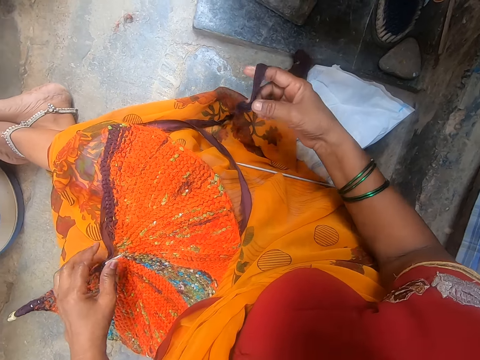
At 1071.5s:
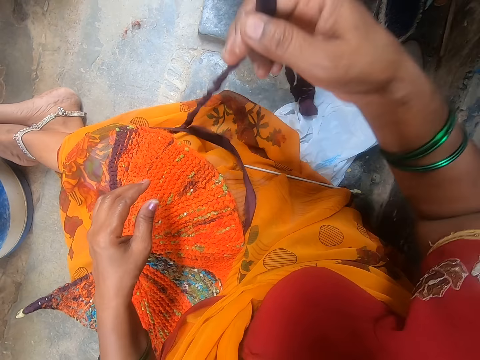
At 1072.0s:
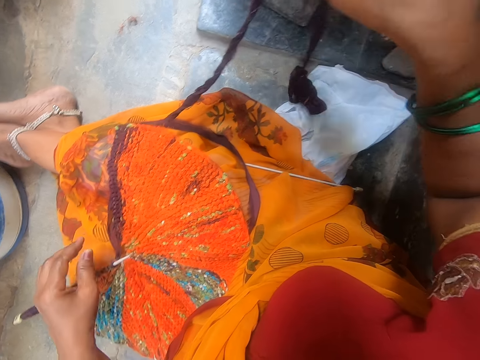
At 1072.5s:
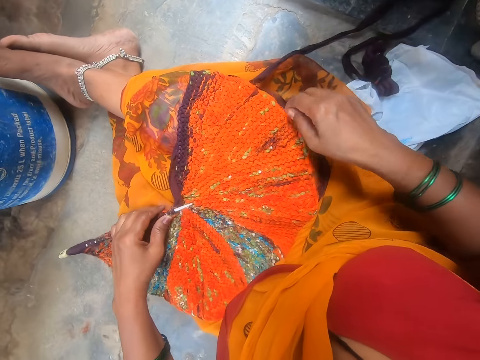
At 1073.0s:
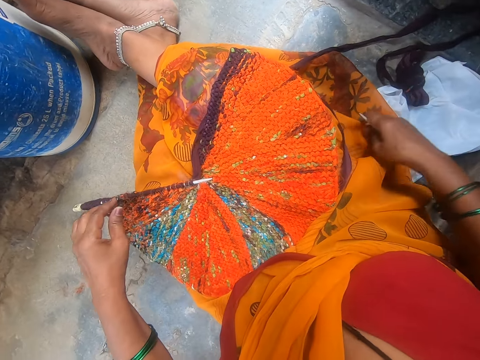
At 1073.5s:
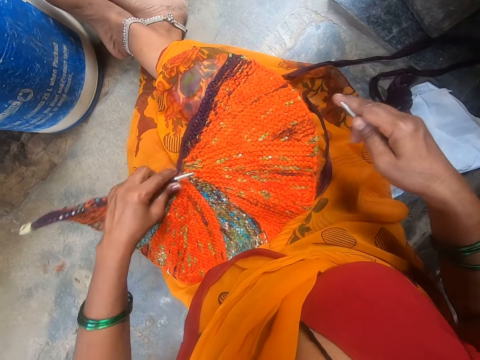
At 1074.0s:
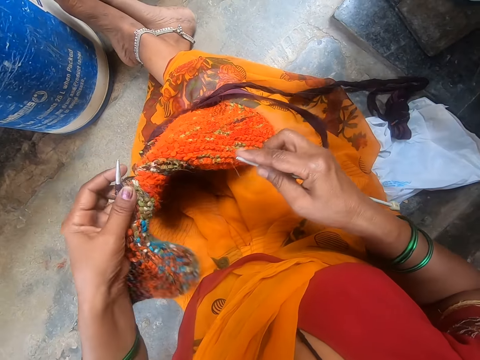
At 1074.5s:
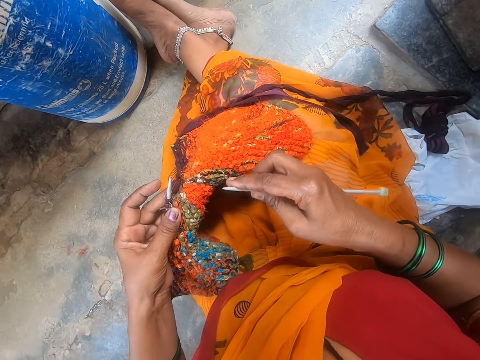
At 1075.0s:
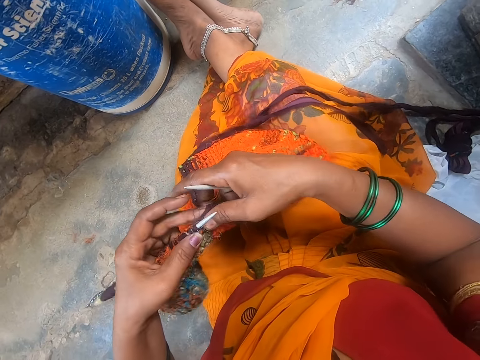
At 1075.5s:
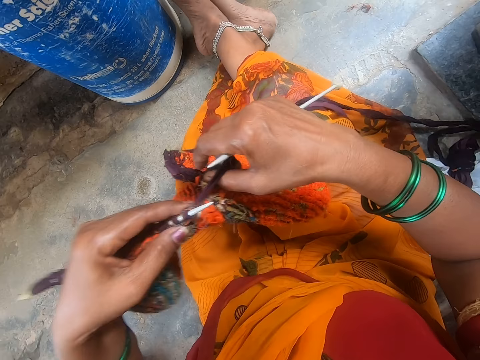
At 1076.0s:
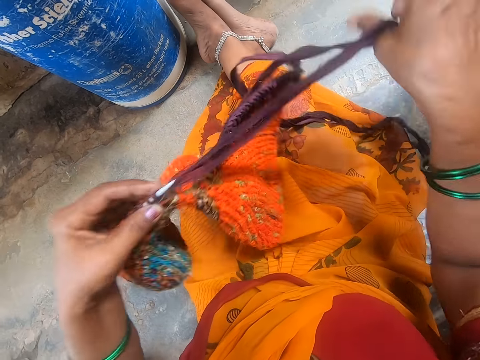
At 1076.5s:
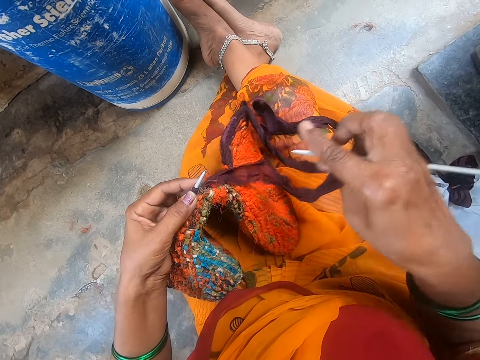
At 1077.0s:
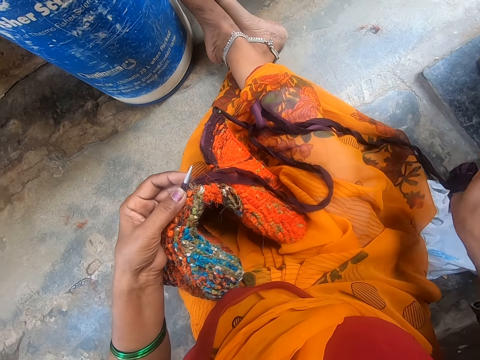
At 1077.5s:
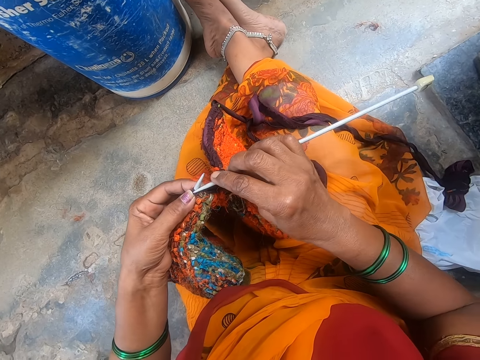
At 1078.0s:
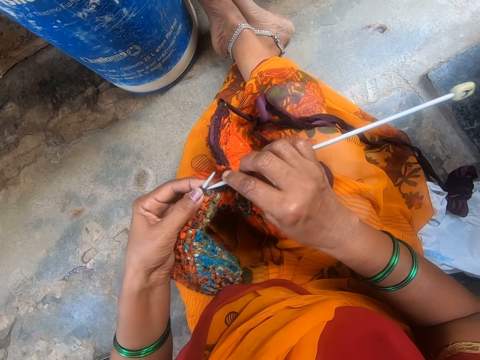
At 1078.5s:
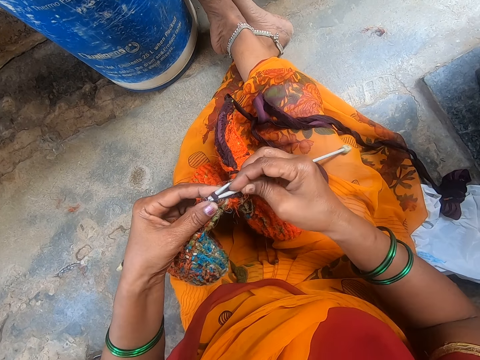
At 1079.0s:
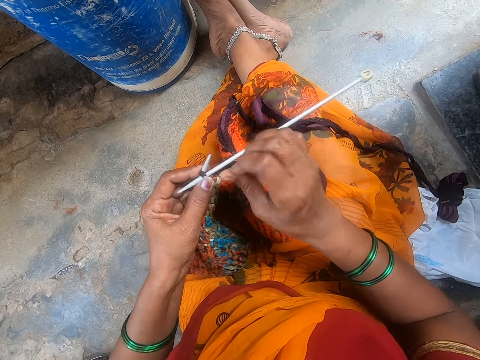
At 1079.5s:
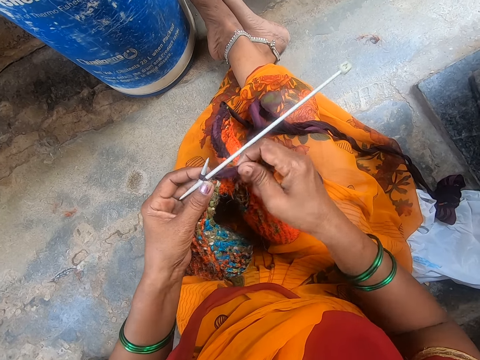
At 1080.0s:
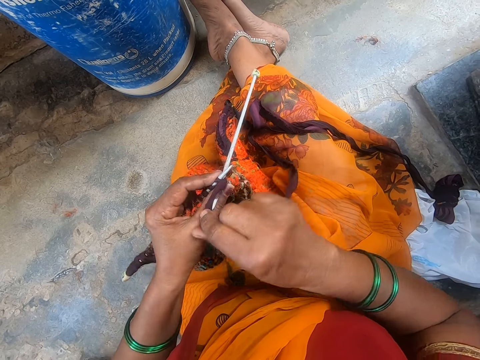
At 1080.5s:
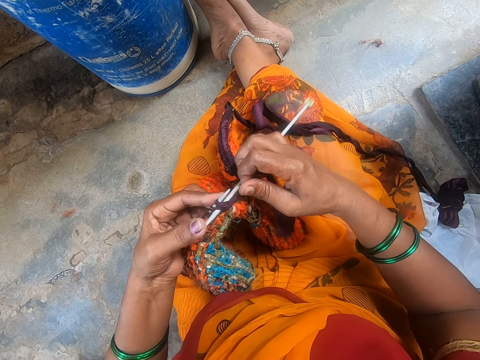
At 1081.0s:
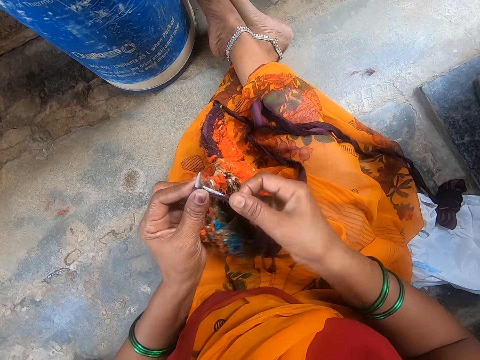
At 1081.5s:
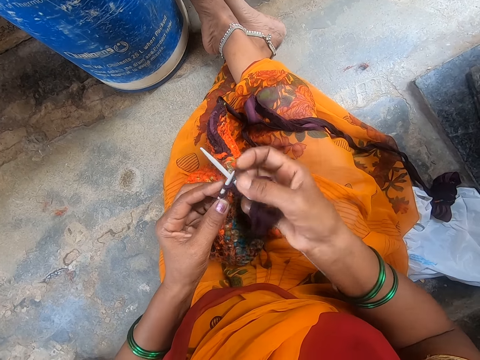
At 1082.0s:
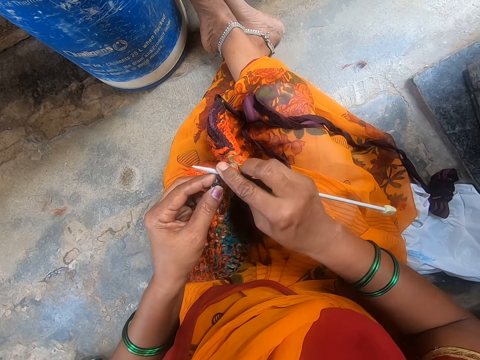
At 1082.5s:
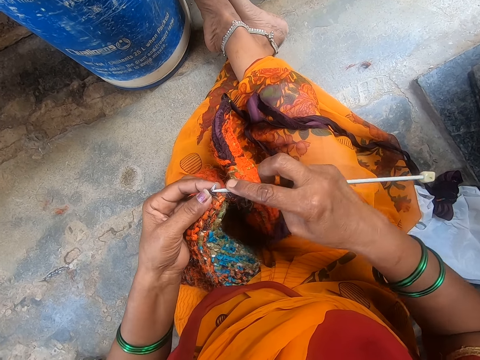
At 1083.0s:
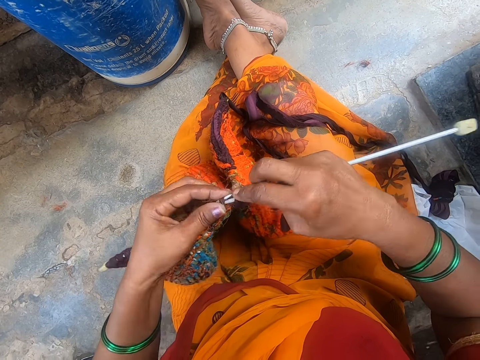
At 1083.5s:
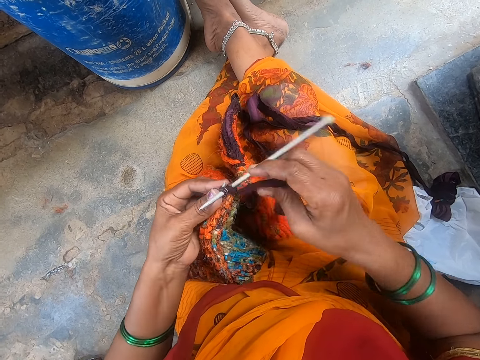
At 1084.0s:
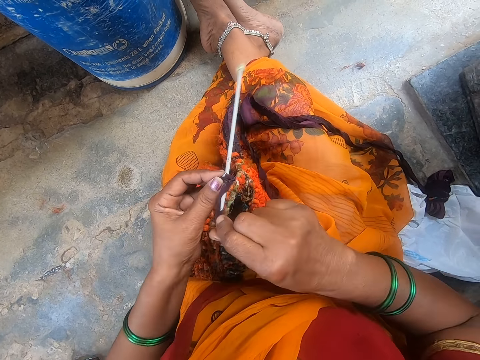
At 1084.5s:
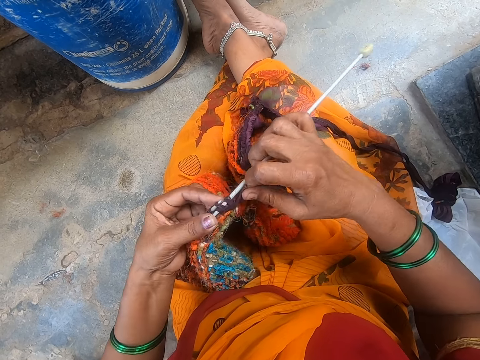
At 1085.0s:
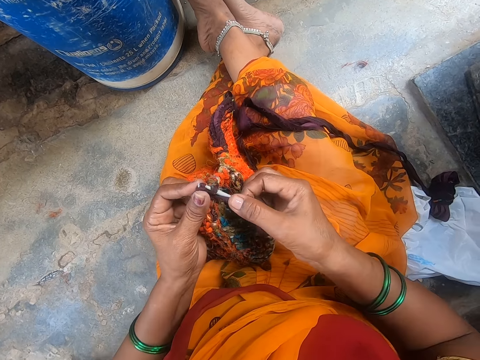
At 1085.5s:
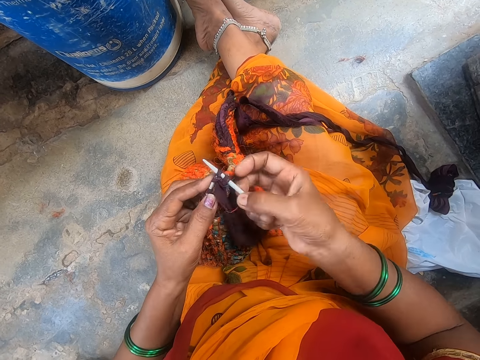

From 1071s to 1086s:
The camera wearer holds the knitting wool. They pick up the crochet hook. They pick up the fabric. They adjust the fabric. They knit the fabric. They sew a scarf.

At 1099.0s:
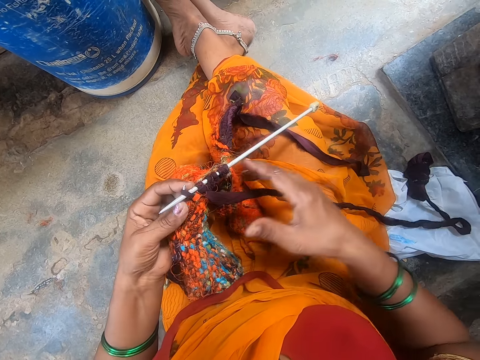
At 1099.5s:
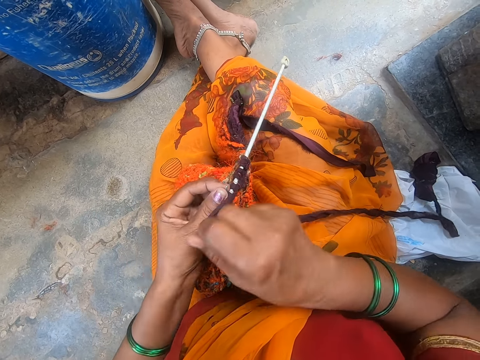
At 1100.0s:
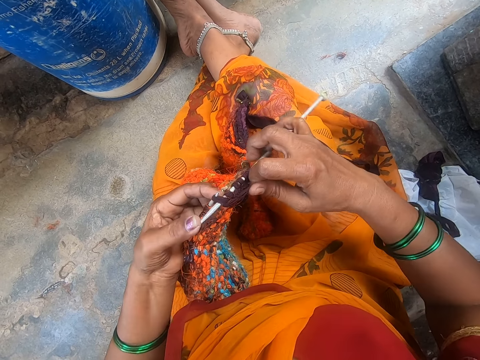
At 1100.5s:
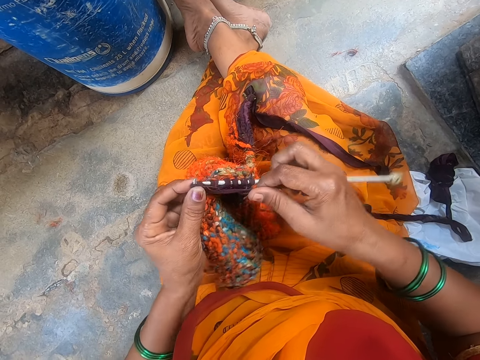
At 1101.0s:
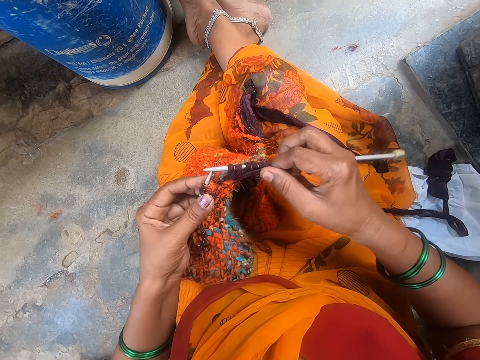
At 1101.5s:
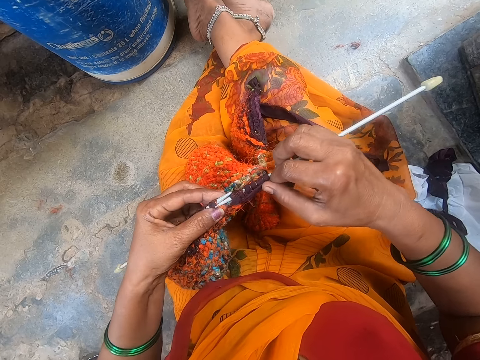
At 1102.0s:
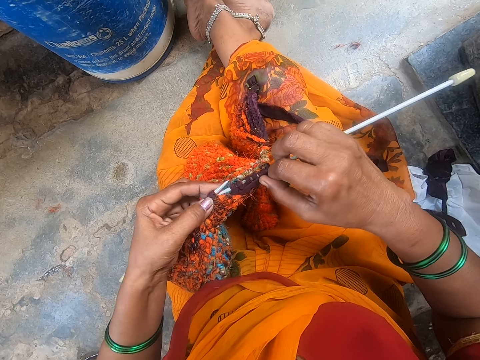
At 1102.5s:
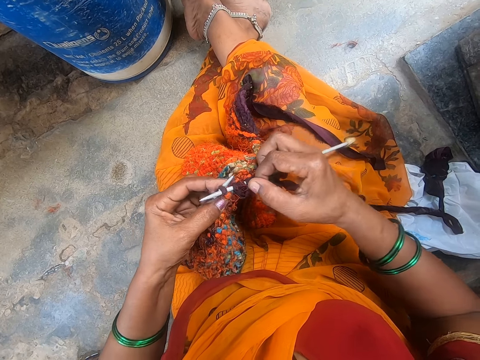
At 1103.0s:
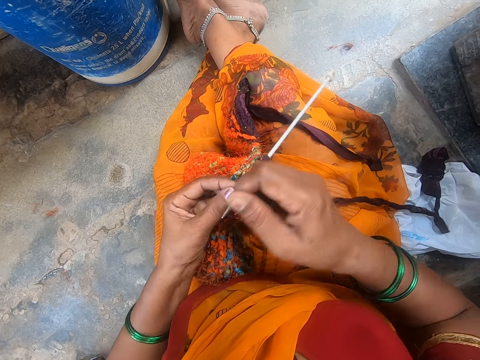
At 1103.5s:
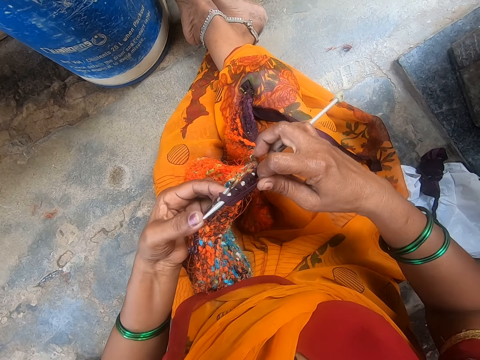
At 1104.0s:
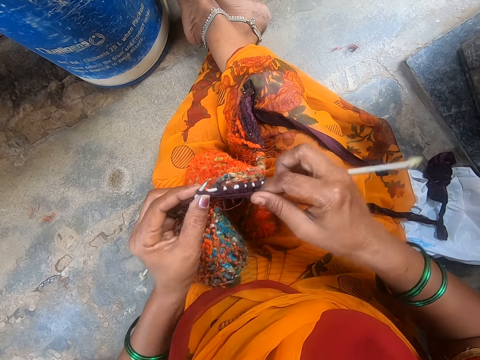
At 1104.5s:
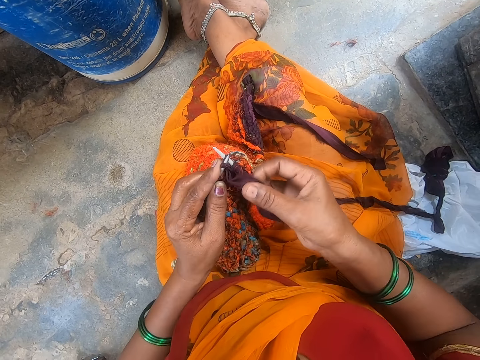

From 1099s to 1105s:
The camera wearer pulls the knitting wool. They knit the fabric.

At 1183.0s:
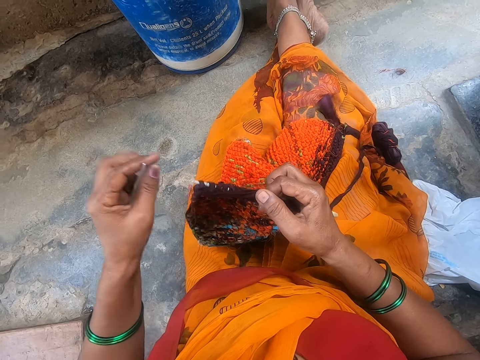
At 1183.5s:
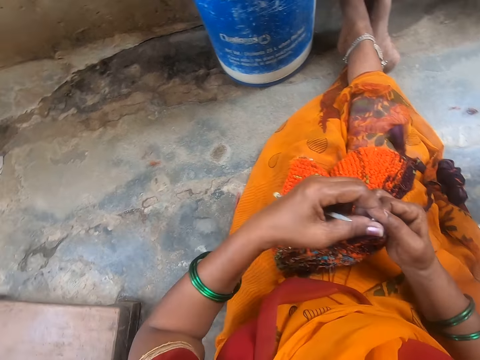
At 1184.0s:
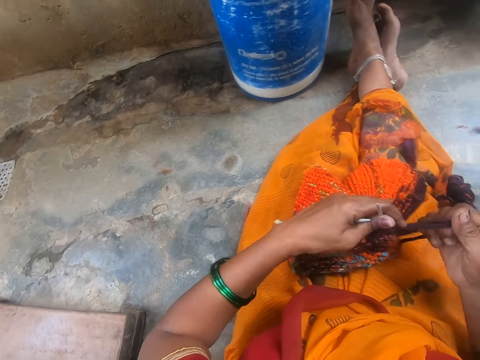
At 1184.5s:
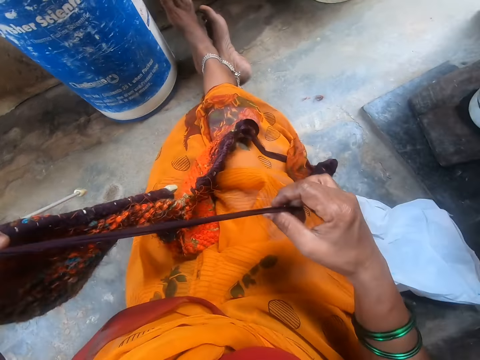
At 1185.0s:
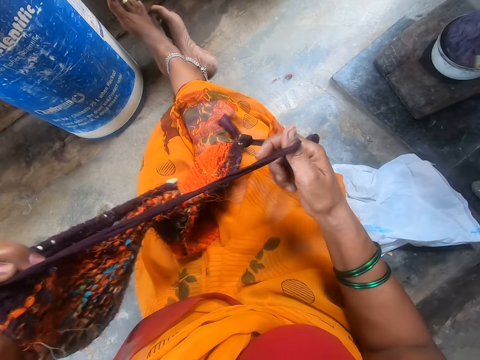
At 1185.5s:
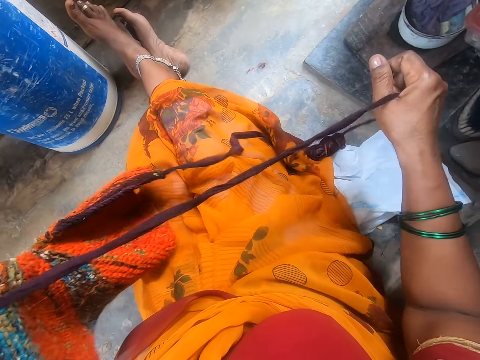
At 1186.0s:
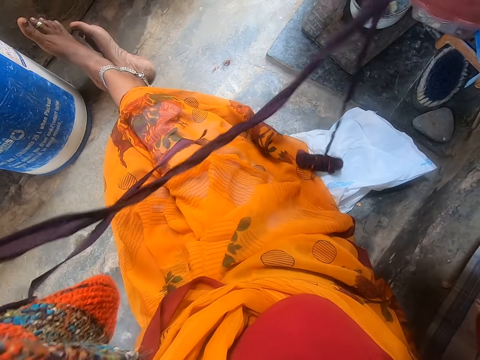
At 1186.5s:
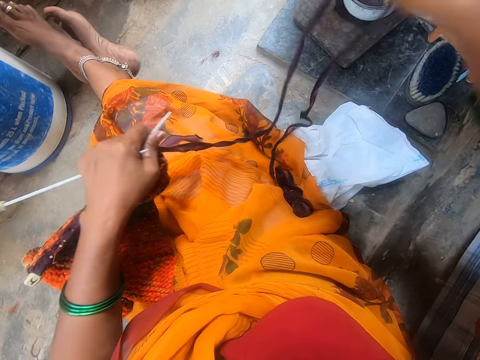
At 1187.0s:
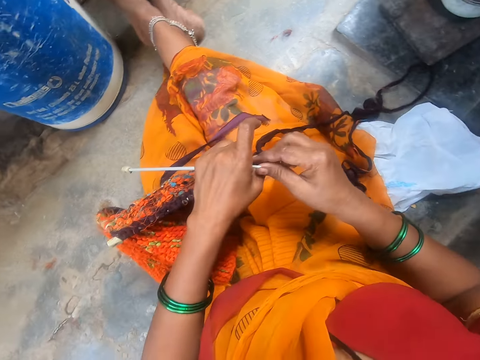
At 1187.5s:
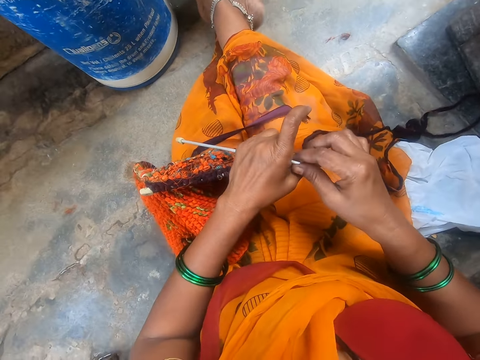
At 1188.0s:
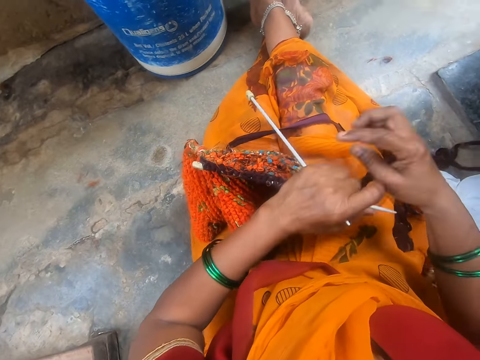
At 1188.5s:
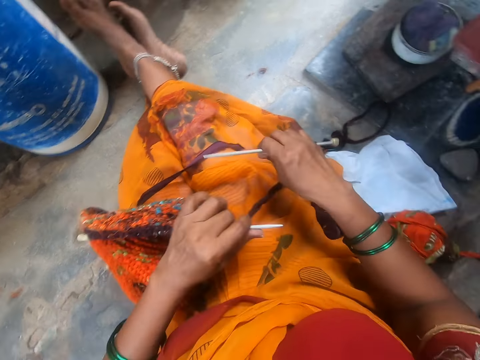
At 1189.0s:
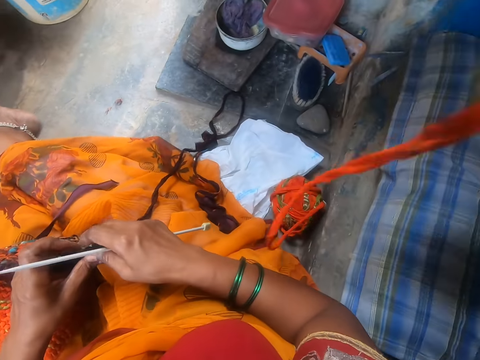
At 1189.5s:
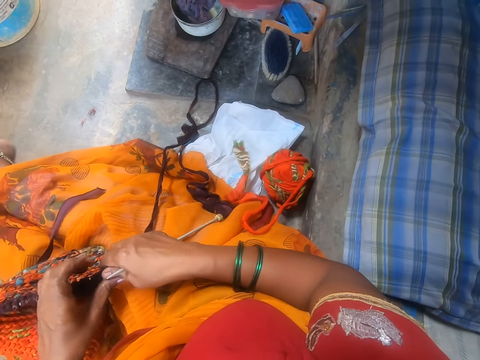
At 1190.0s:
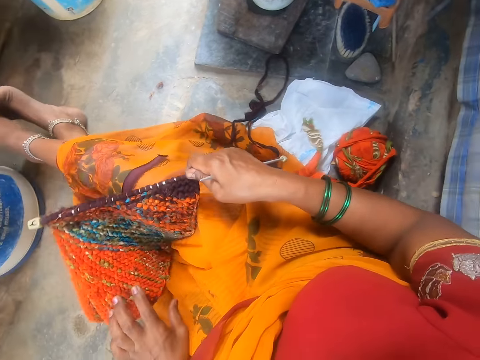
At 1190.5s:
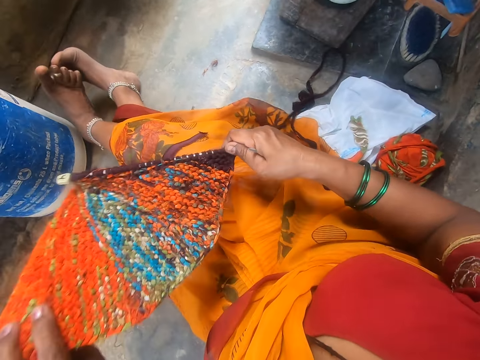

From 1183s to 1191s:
The camera wearer stretches the wool thread. They pick up a crochet from the left hand. They hold a knitting needle.
